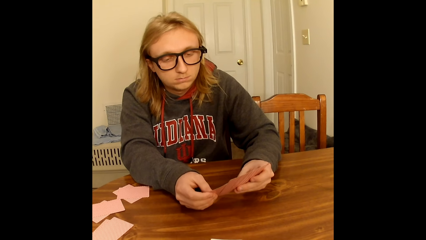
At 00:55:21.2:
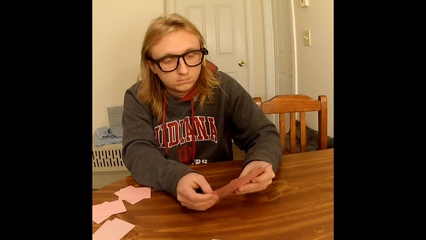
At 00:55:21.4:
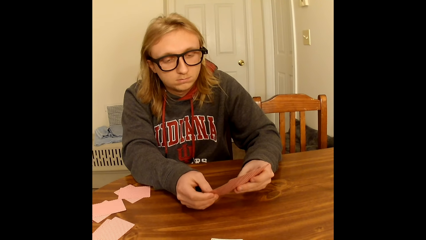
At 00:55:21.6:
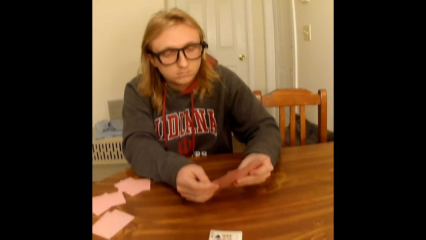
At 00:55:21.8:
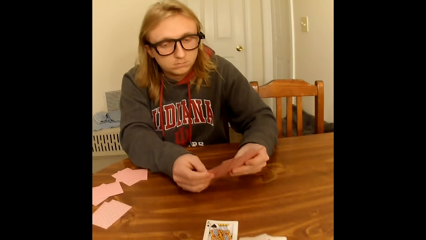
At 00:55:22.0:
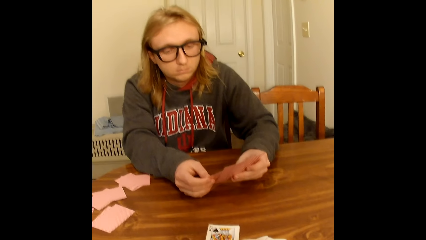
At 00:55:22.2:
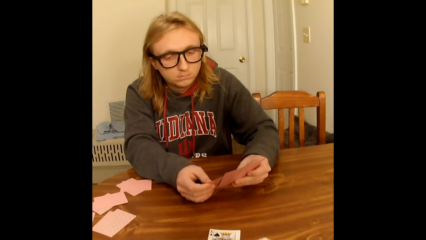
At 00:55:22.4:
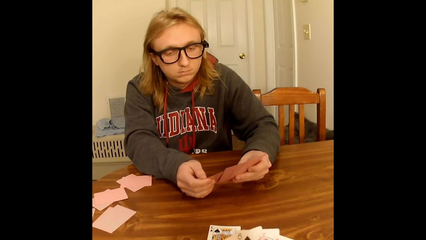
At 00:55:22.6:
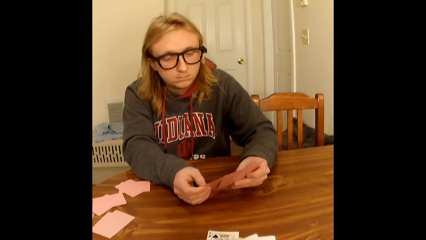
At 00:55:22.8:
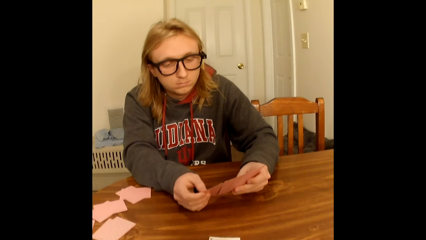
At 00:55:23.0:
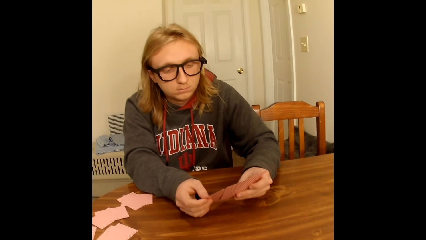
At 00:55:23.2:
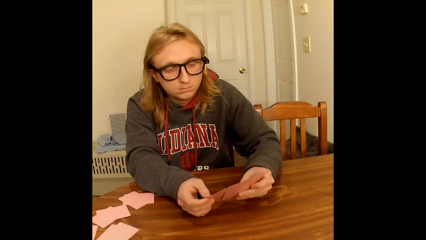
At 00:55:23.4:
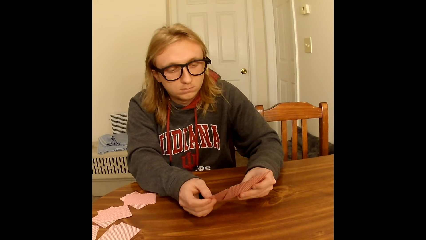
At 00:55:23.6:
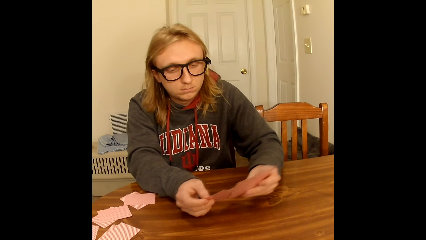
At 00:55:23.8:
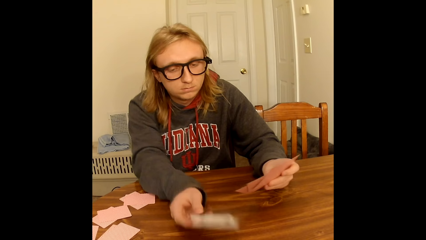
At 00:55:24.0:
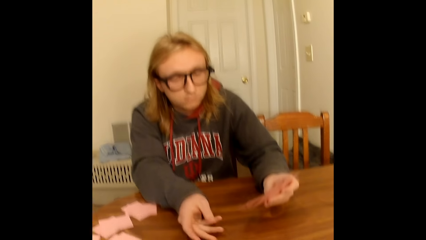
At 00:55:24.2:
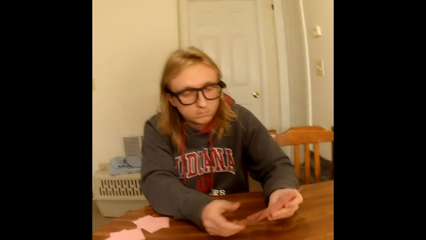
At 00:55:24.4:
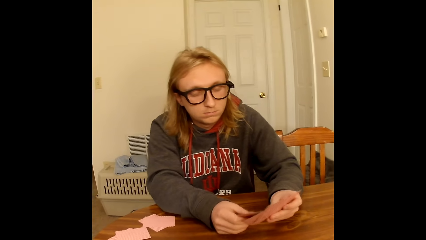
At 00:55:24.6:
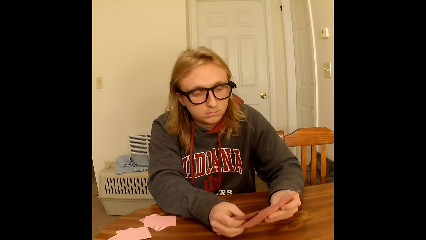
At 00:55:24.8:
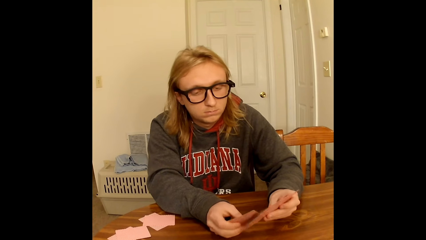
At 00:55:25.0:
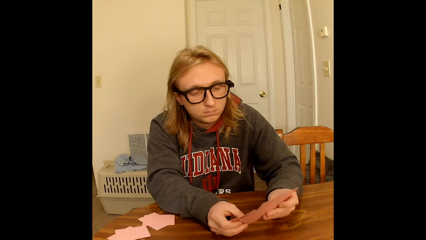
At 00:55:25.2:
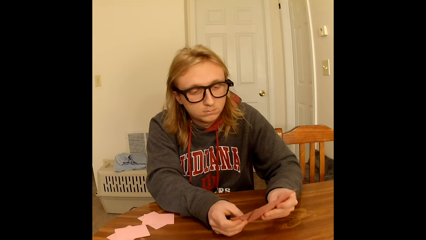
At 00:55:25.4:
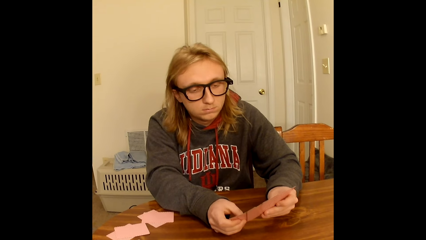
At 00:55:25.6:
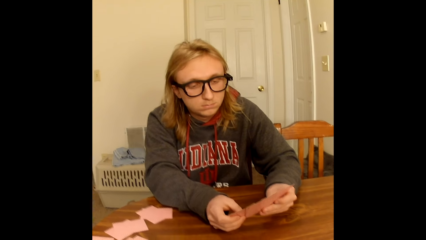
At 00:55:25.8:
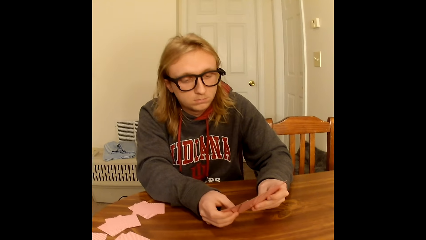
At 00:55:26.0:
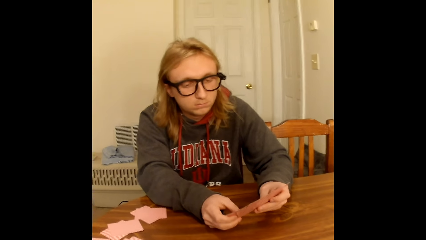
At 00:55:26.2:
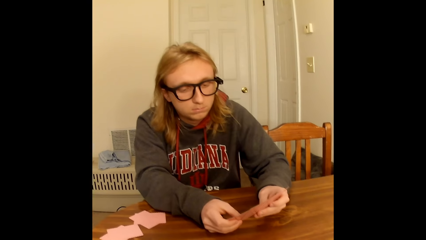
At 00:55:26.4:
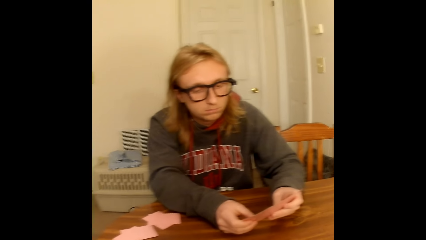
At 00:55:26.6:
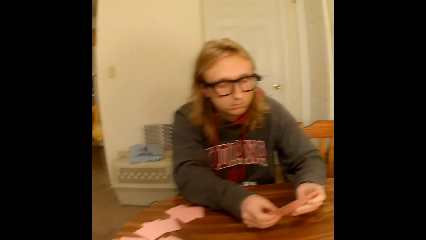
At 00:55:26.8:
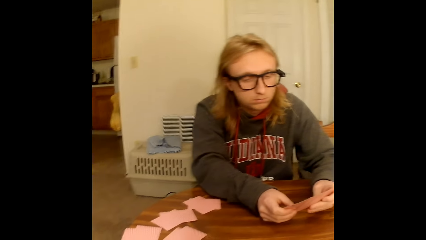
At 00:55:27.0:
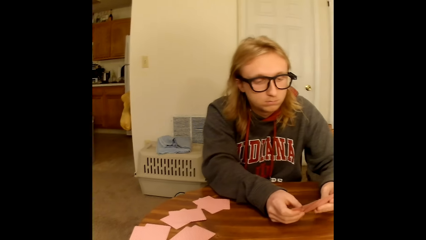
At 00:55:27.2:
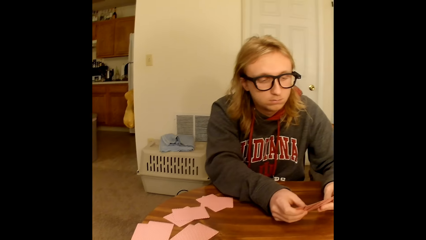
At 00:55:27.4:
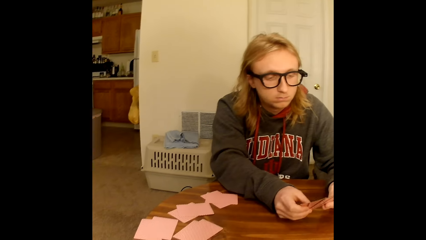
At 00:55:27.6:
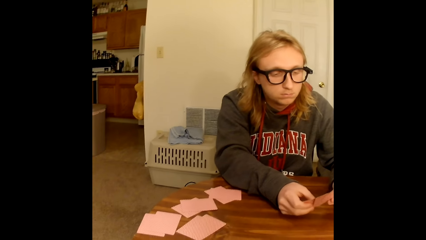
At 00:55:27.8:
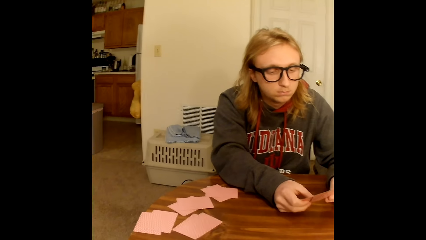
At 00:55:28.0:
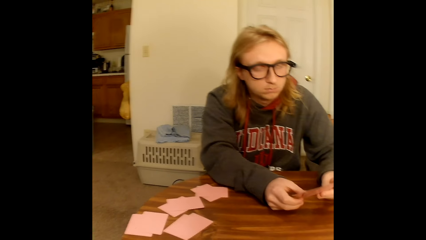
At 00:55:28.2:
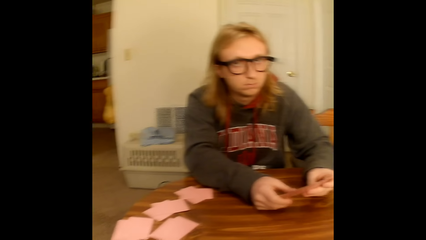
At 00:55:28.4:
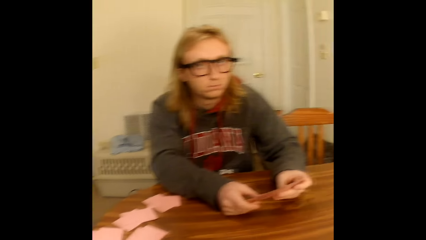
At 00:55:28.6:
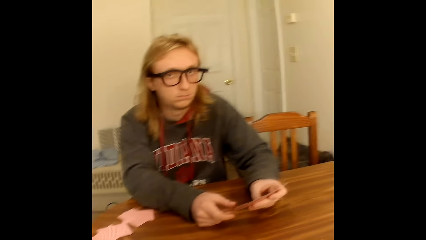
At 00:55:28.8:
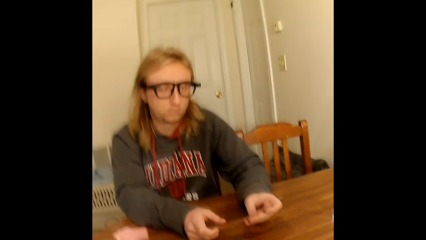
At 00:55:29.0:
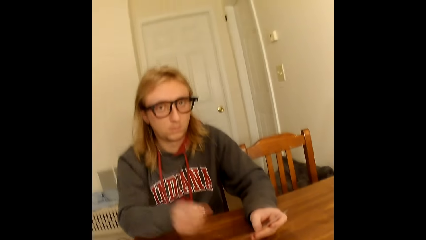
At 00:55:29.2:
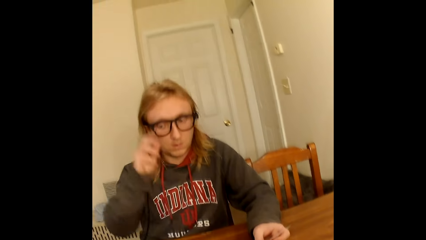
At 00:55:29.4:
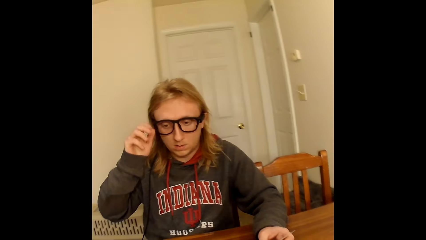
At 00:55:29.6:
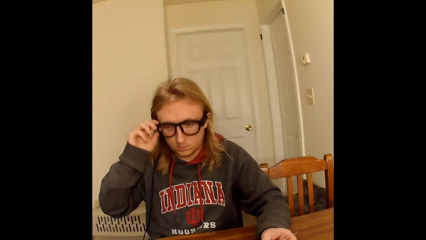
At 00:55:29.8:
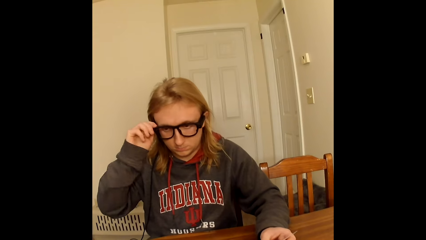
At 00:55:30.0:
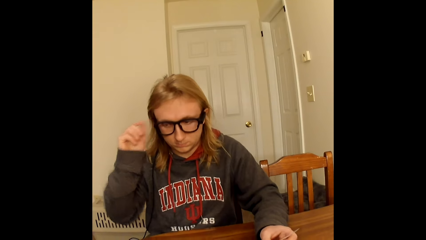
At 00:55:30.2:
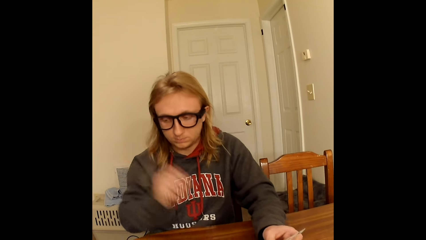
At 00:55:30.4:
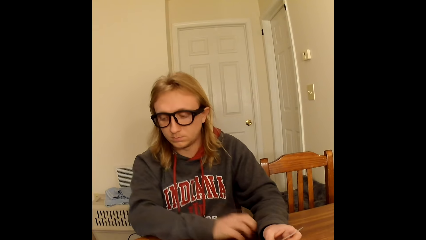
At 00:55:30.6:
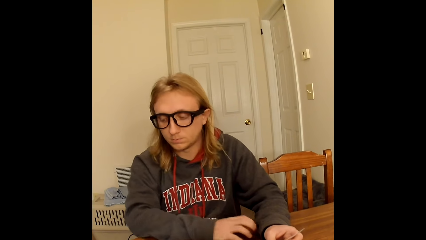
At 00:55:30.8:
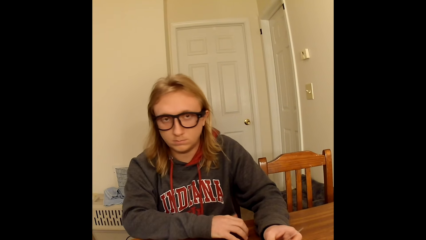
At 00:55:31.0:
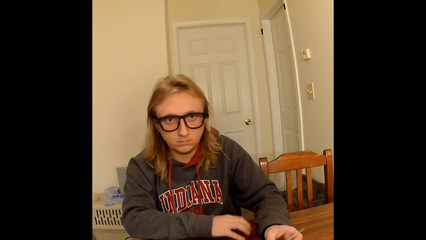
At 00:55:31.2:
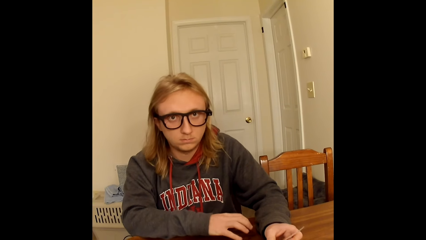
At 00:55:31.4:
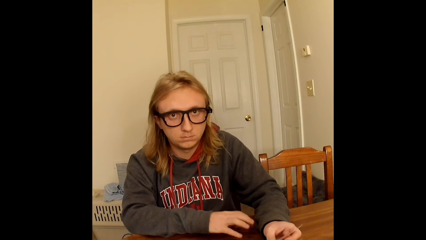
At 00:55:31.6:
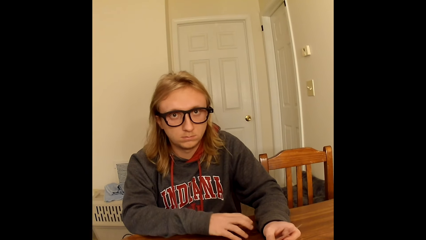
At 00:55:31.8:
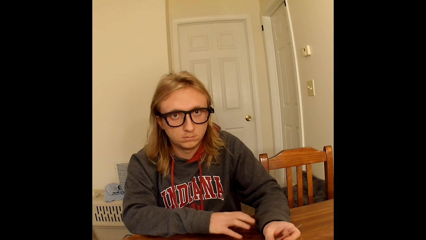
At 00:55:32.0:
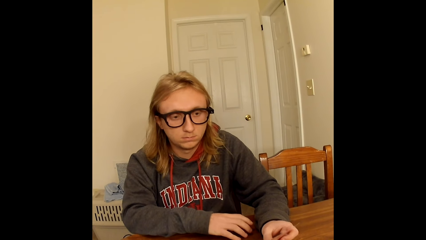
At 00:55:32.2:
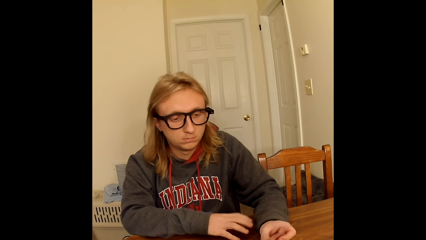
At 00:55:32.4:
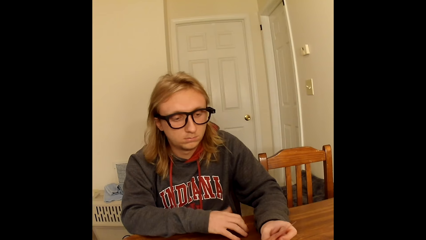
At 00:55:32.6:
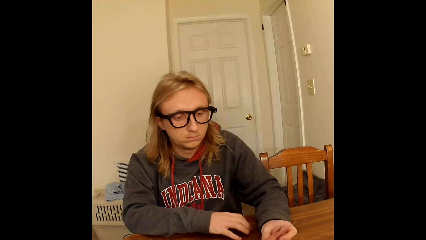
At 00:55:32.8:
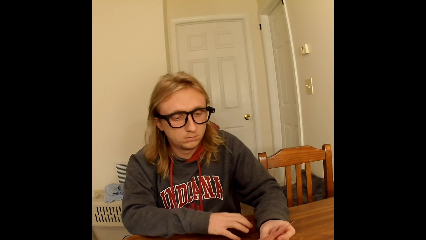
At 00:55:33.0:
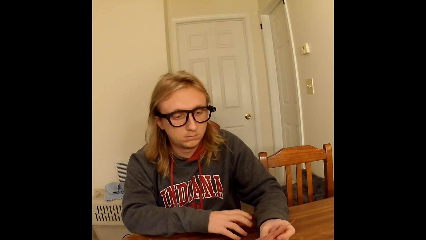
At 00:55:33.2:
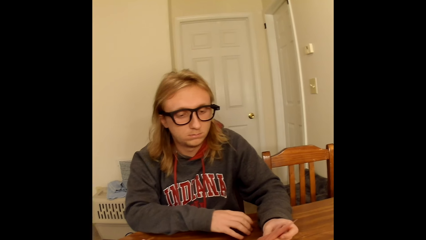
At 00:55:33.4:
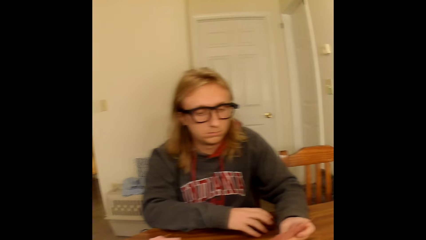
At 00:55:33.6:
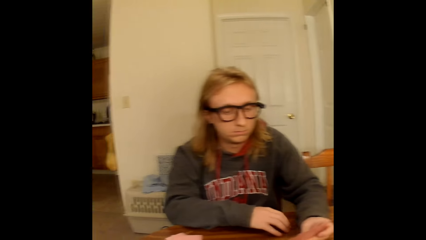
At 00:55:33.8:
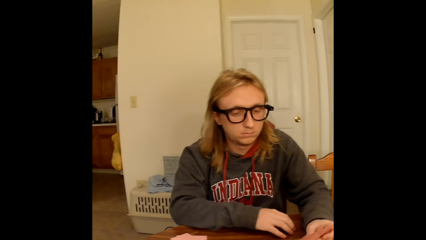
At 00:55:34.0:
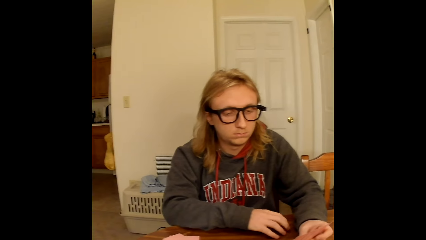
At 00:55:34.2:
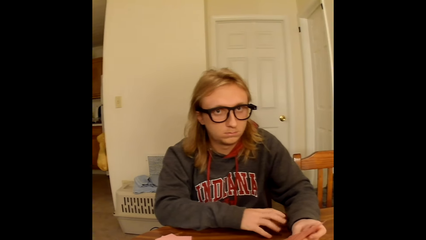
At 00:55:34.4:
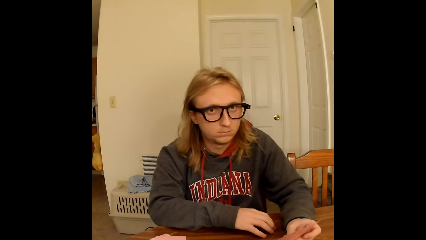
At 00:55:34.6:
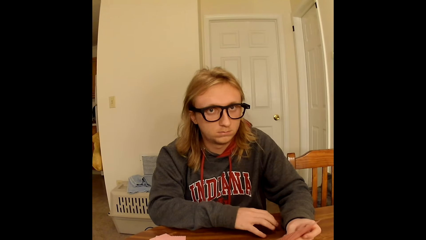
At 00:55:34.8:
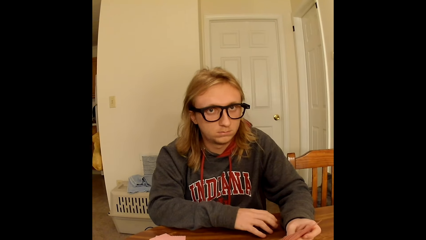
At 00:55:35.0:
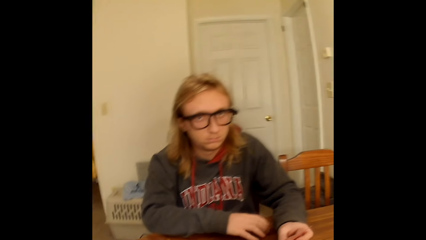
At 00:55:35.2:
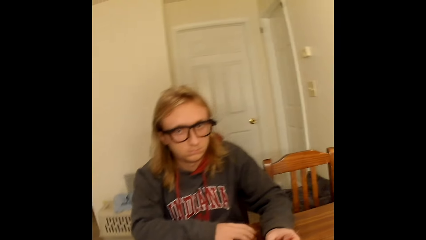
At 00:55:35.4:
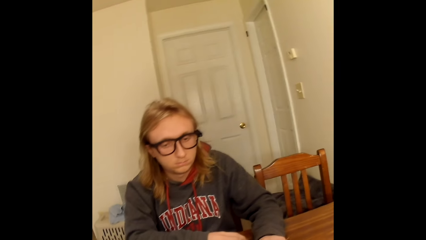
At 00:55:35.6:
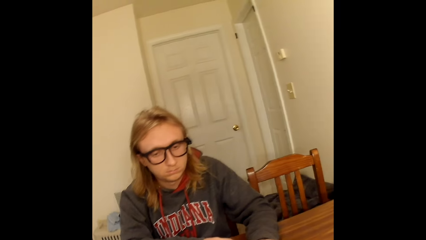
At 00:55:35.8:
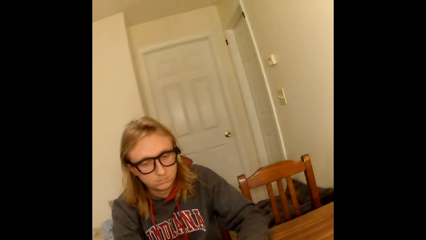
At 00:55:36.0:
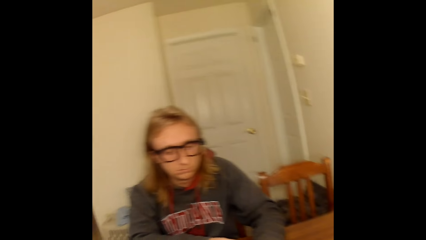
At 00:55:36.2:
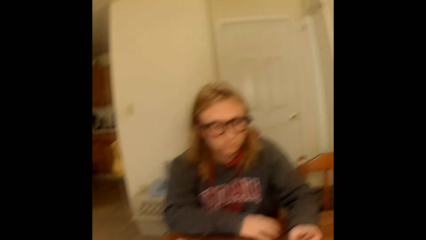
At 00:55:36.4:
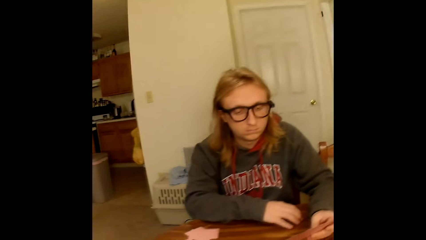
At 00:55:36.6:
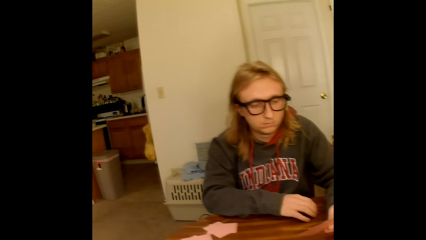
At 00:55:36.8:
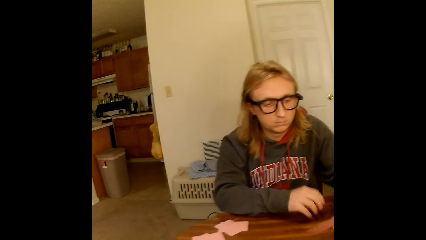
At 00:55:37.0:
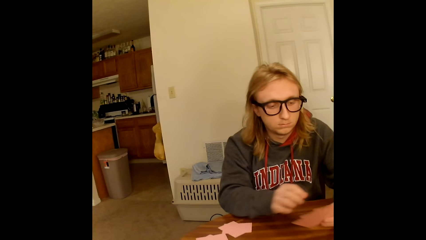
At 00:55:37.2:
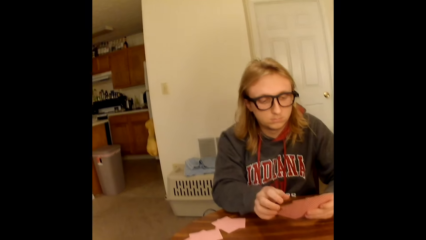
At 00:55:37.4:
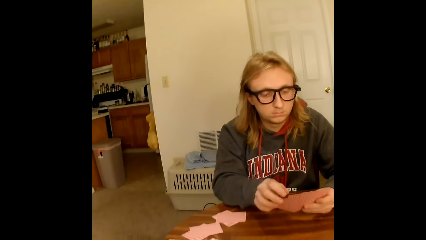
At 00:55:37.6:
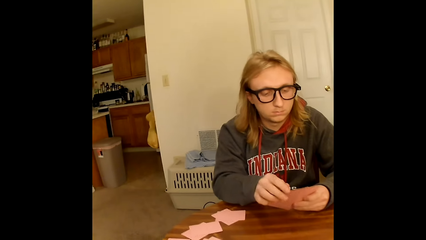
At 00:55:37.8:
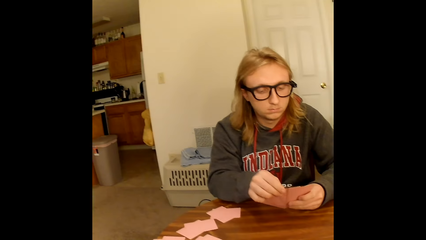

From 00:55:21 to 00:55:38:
The camera wearer holds the playing cards face up to her with both hands on the table. A man holds the playing cards face up to him with both hands on the table. The camera wearer does something. The man places a playing card face up on the table with his right hand, holds the playing cards face up to him with both hands on the table, and spreads the playing cards in his hands with both hands. The man holds the playing cards face up to him with both hands on the table. The camera wearer looks around. The man holds the playing cards face up to him with his left hand on the table, adjusts a pair of glasses on his face with his right hand, touches the table with his right hand, and taps the table with his right hand. The man picks up a playing card from the playing cards in his hands with his right hand.
